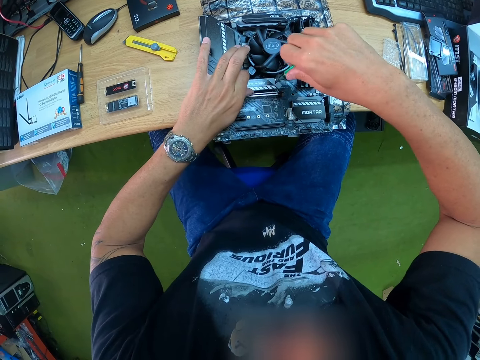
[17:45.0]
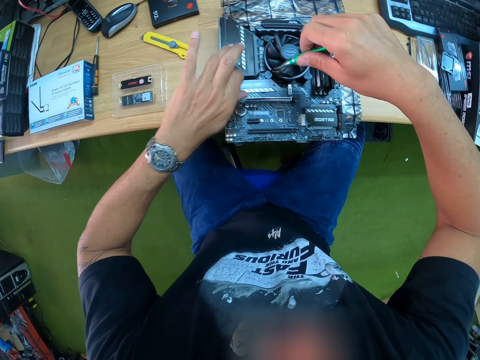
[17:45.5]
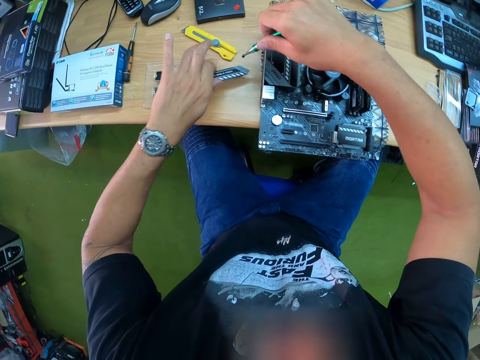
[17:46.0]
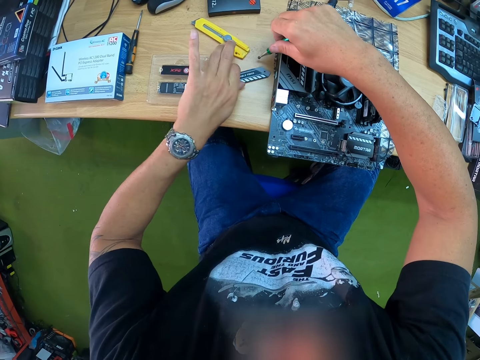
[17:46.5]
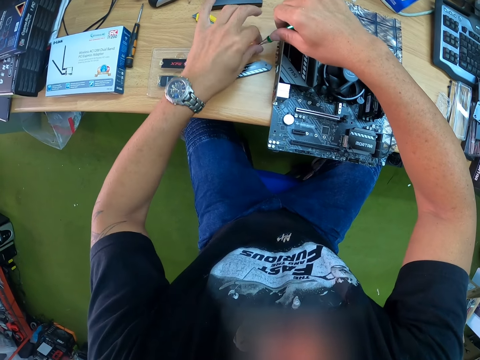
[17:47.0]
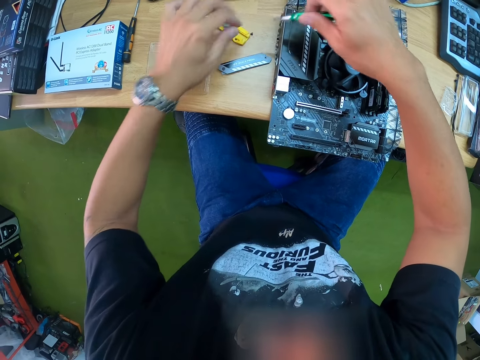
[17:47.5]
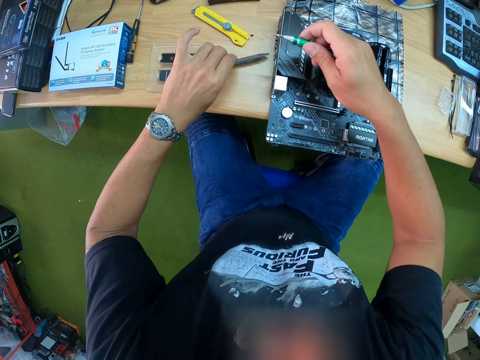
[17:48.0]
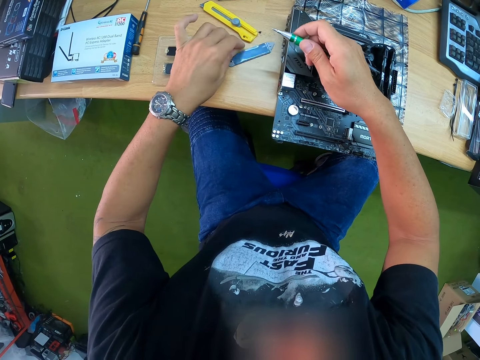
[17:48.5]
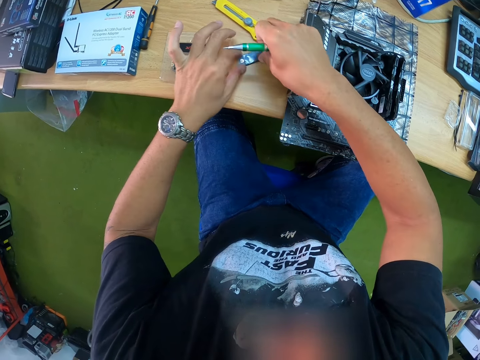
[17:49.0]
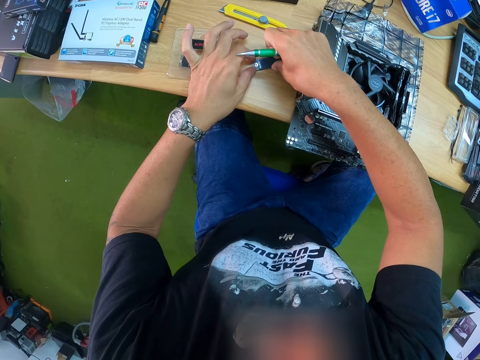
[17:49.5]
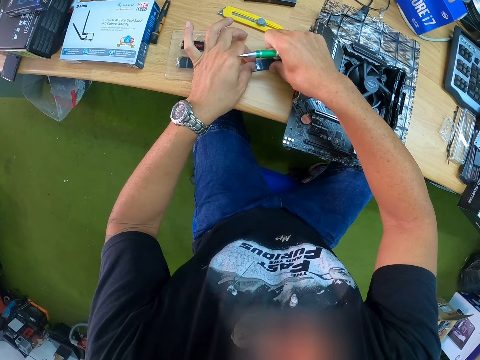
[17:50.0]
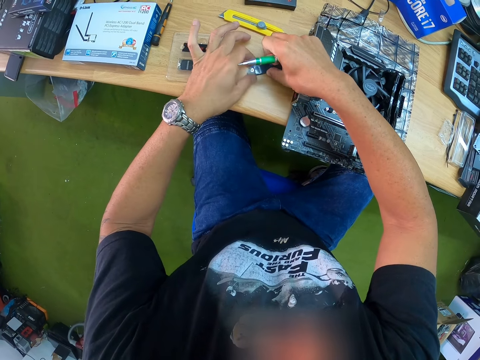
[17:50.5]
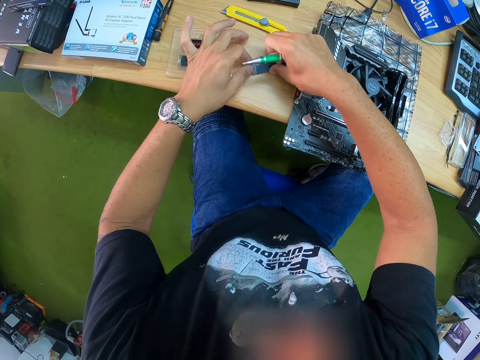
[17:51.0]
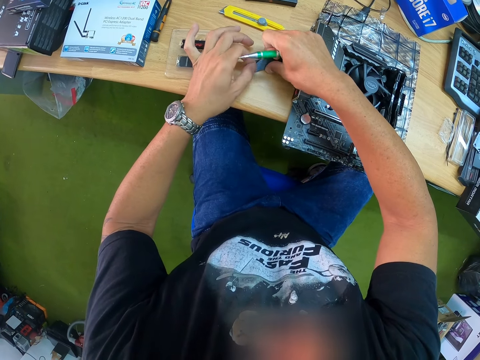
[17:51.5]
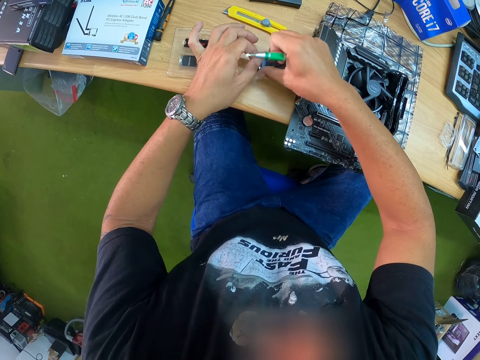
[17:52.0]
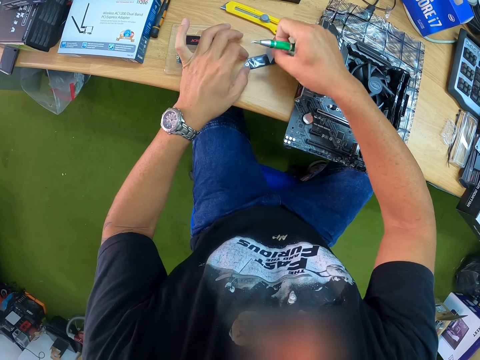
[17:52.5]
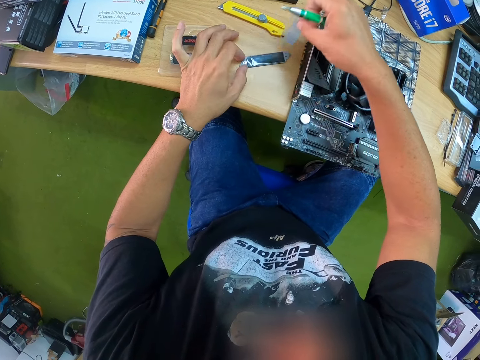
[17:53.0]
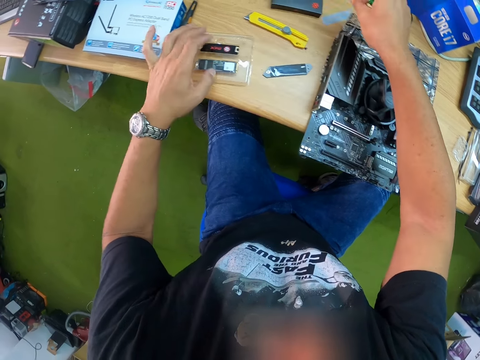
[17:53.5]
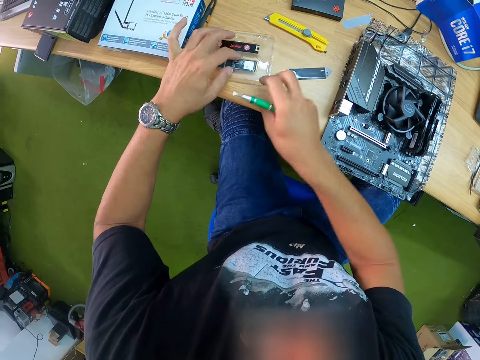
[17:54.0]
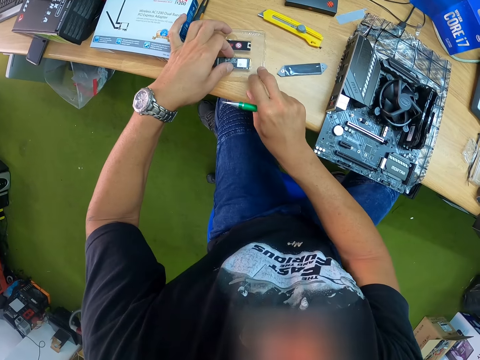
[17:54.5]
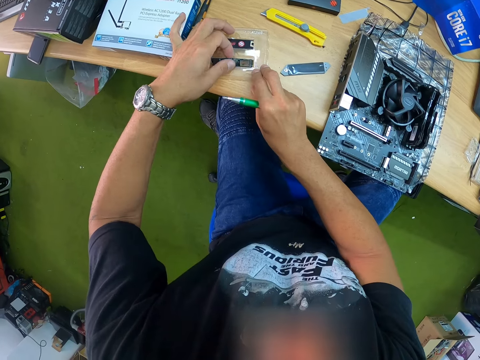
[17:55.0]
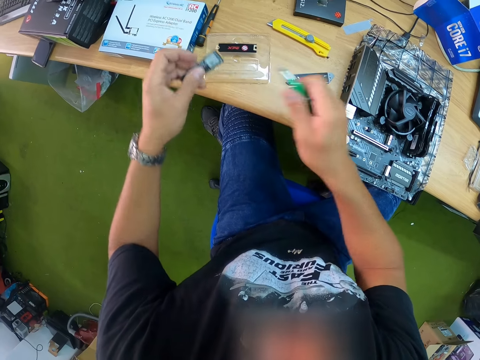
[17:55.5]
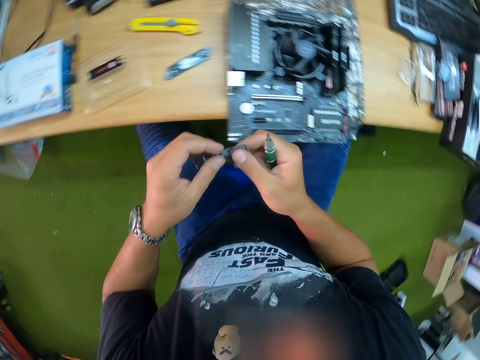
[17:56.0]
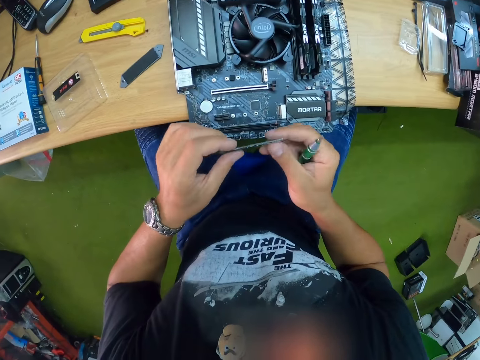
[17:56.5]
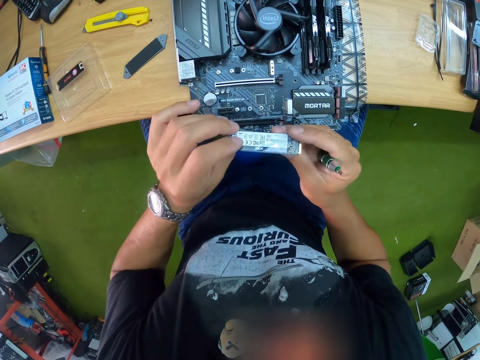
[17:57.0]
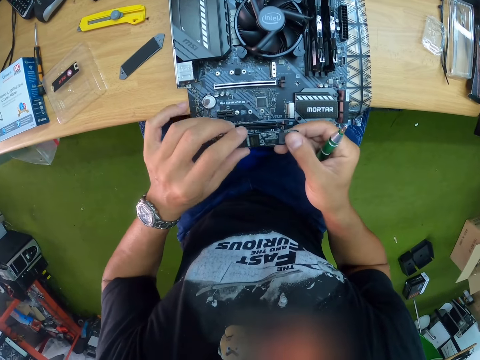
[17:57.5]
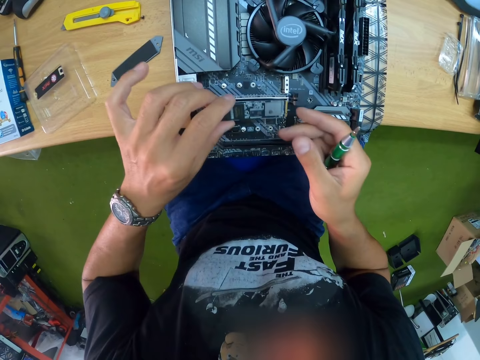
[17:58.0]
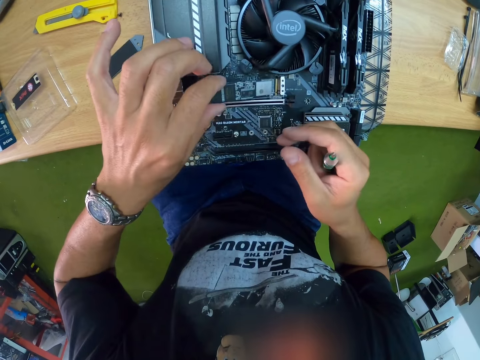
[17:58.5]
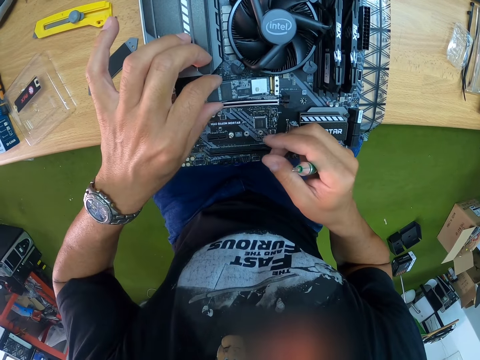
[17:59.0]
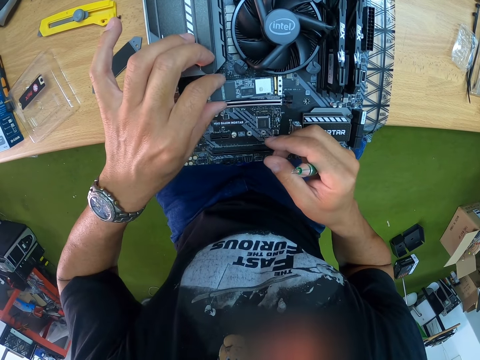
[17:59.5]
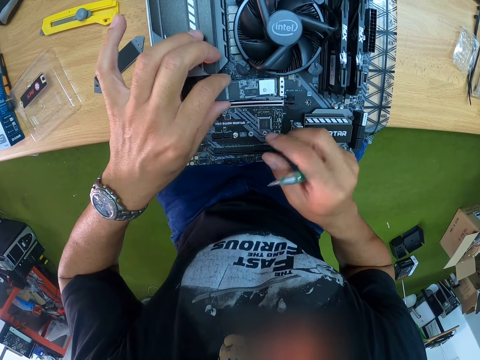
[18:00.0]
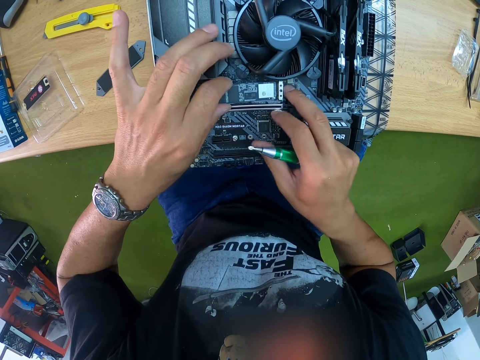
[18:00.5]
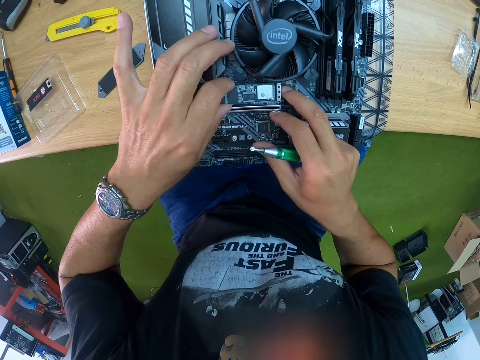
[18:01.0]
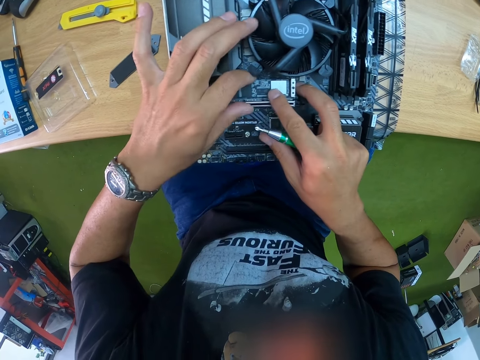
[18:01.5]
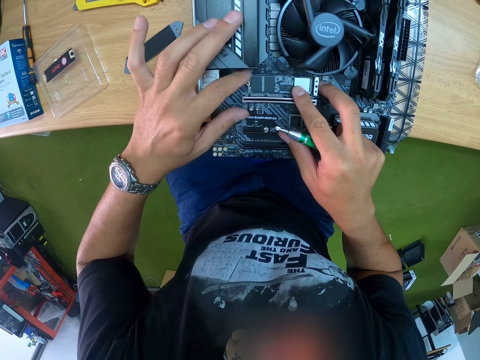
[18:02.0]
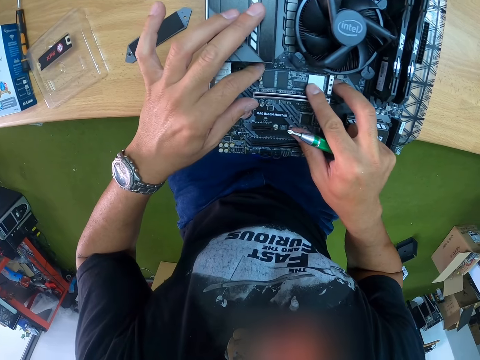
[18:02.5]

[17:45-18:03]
The camera wearer removes a chip on the motherboard with his left hand. He picks up the chip. He drops the chip in his left hand on the table. He removes the screw on the screwdriver with his left hand. He drops the screw in his left hand on the table. He turns the chip on the table with his left hand. He holds the screwdriver and chip. He places the chip on the table. He removes a nylon on the chip with his right hand. He peels the chip. He drops the nylon on the table with his right hand. He holds the paper. He places his right hand on the SSD card. He removes the SSD card from the pack with his left hand. He picks up a chip. He places his right hand on the SSD card in his left hand. He looks at the chip. He attaches the SSD card on the motherboard with his left hand. He fixes RAM.

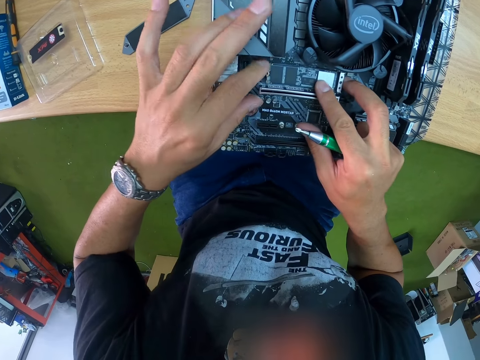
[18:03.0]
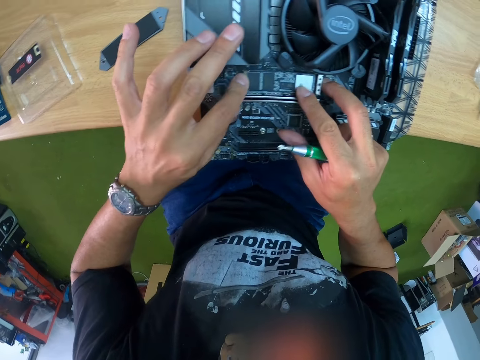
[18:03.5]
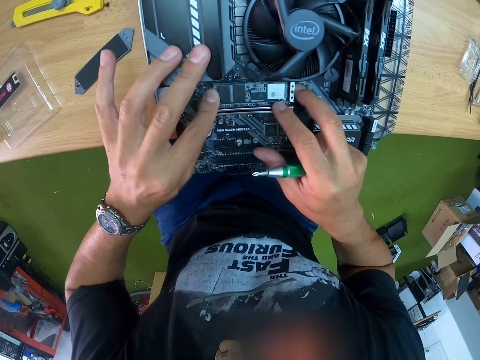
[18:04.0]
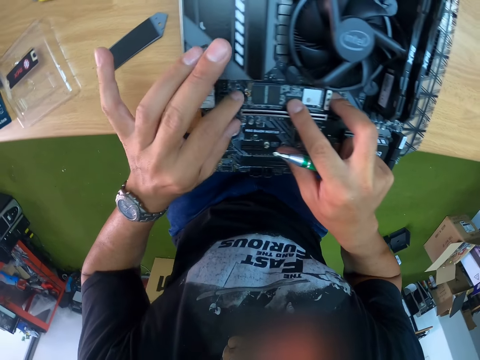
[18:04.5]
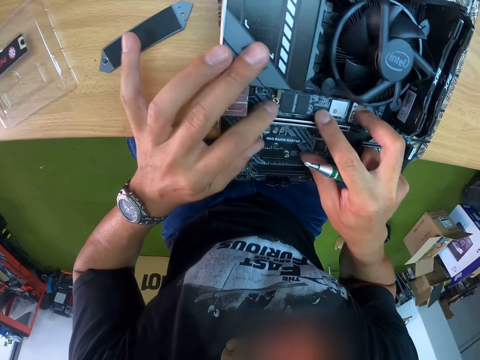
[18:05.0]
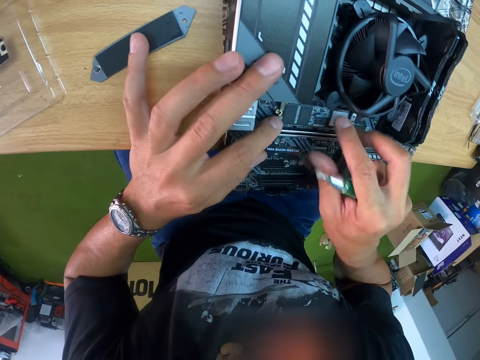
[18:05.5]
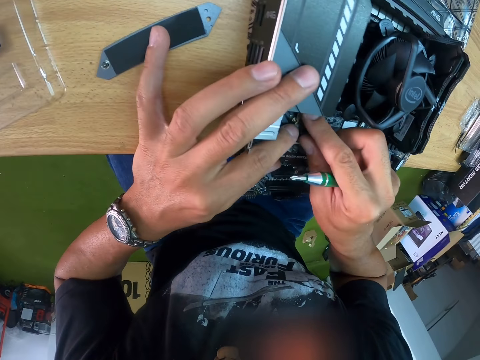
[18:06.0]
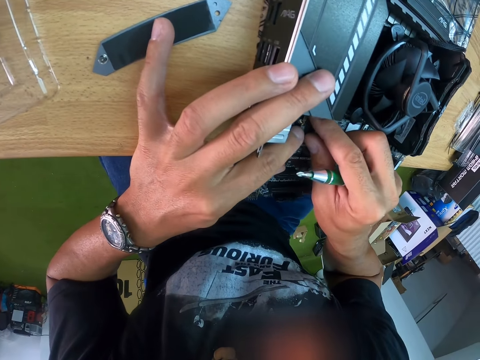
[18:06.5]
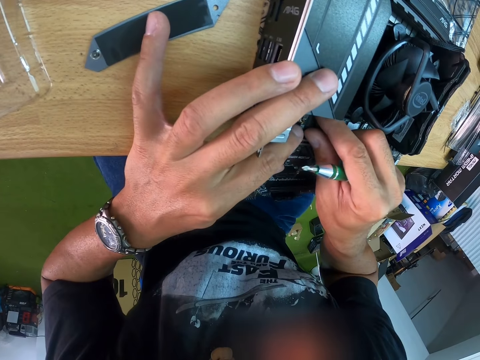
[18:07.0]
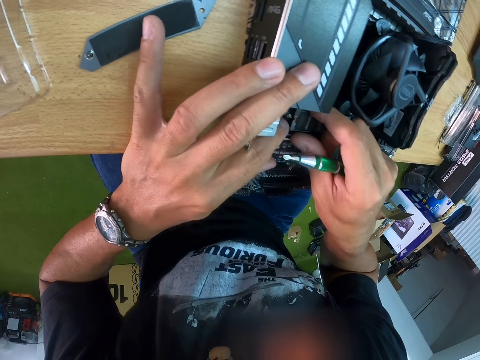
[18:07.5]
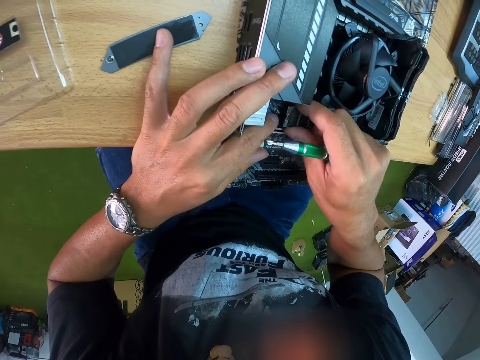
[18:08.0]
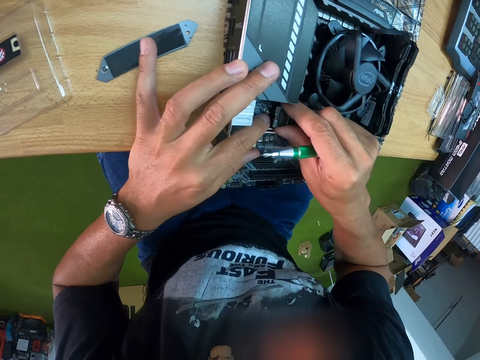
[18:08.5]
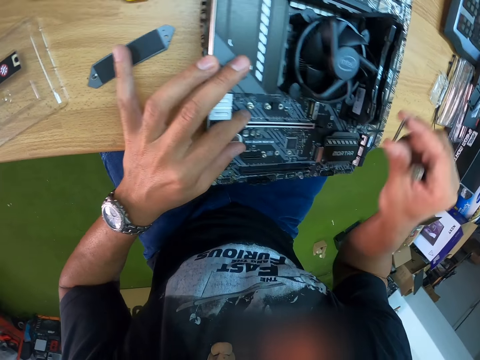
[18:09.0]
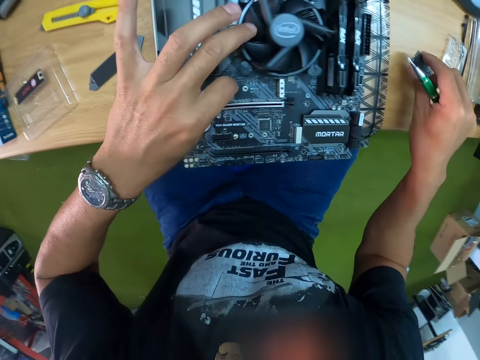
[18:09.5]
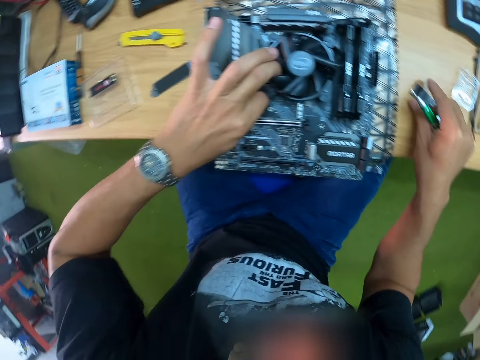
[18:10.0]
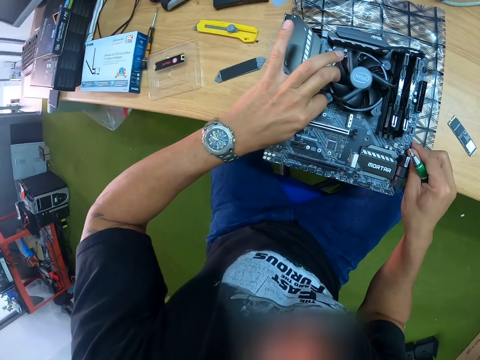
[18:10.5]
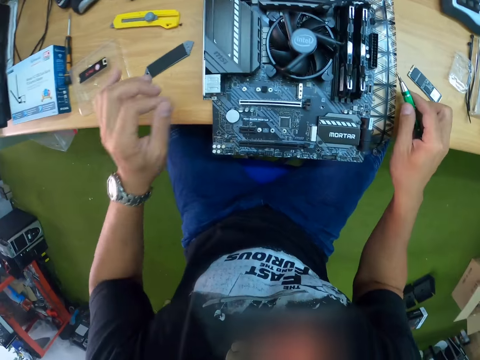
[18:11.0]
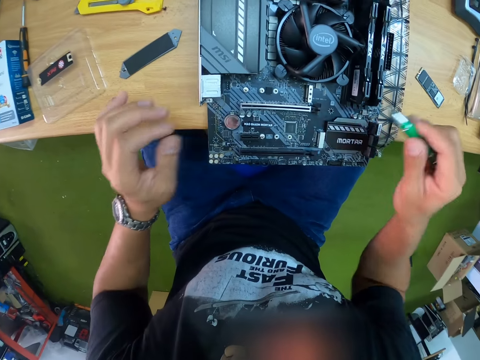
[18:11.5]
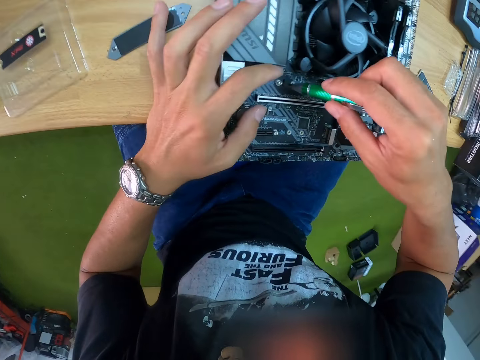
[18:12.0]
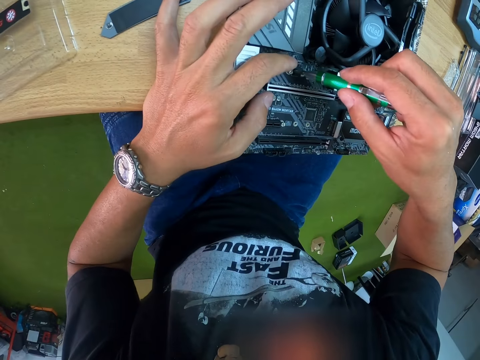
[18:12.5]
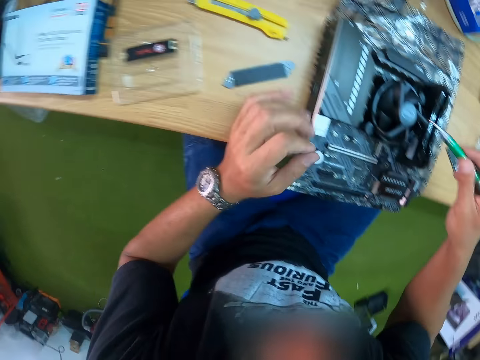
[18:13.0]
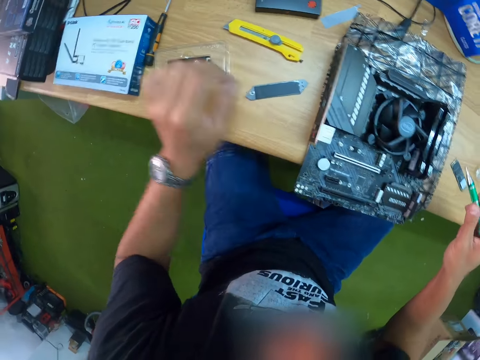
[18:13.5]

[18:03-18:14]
The camera wearer removes the microprocessor from the motherboard with his right hand. He drops the microprocessor on the table with his right hand. He checks the motherboard with his left hand. He holds a screwdriver. He touches the screw on the motherboard with the screwdriver. He loosens the bolt.
